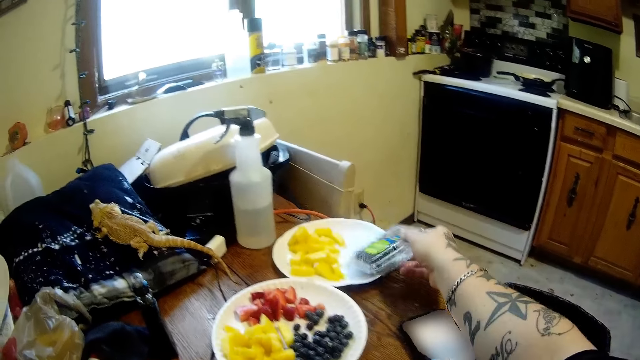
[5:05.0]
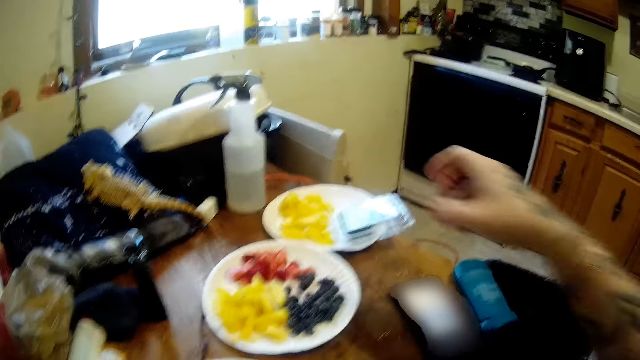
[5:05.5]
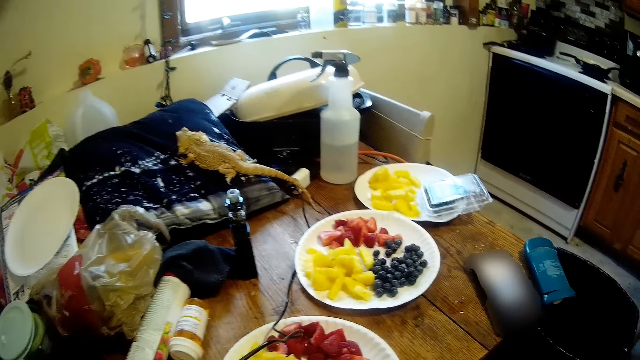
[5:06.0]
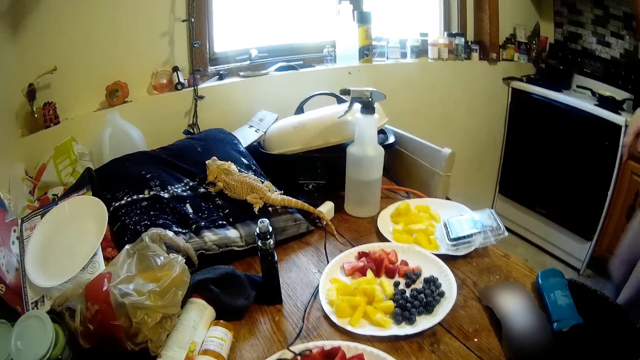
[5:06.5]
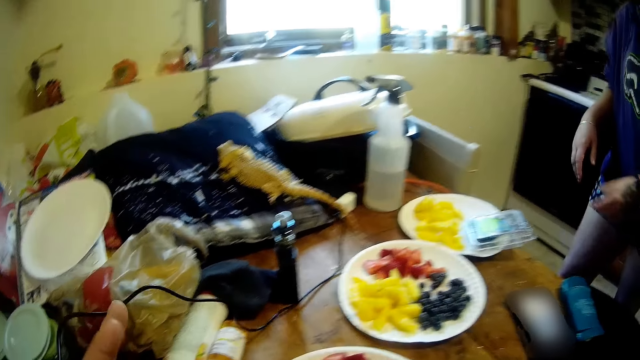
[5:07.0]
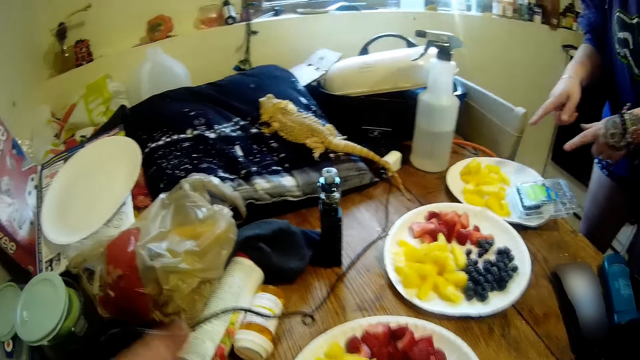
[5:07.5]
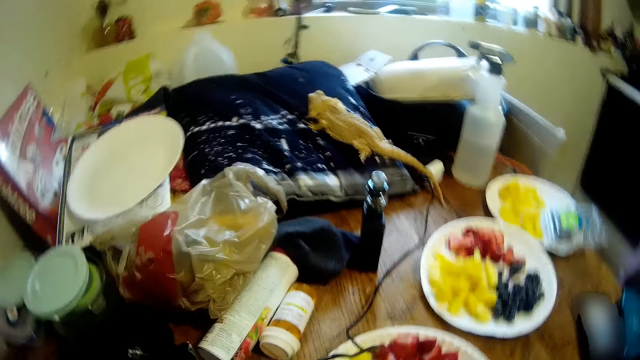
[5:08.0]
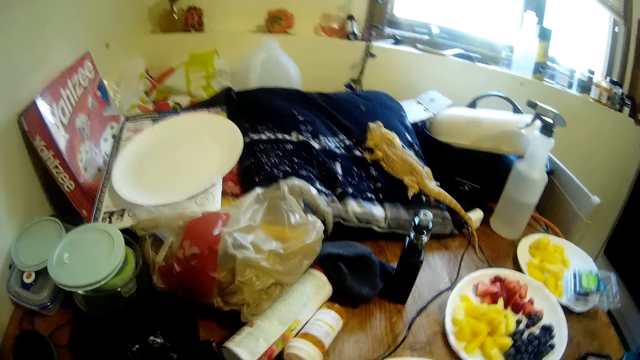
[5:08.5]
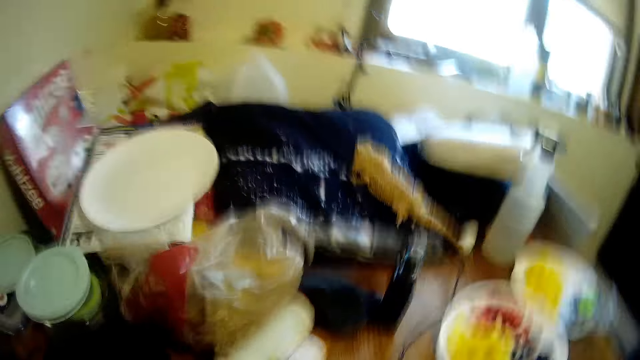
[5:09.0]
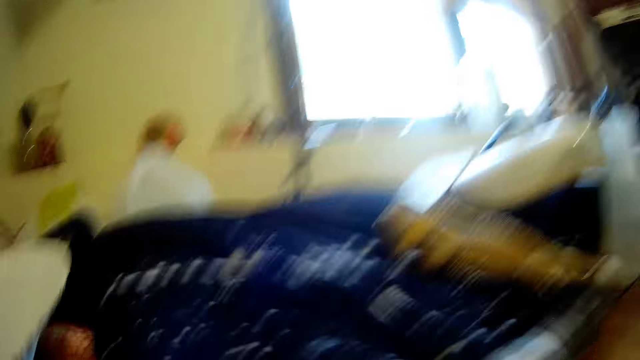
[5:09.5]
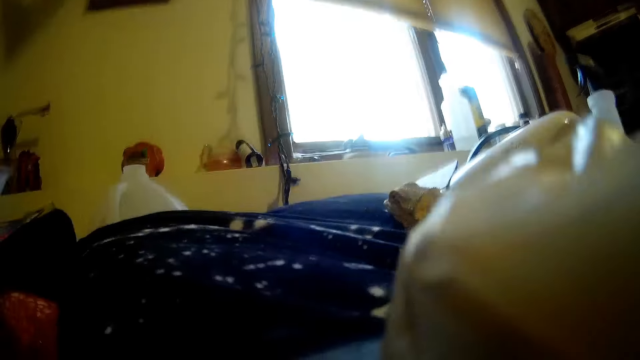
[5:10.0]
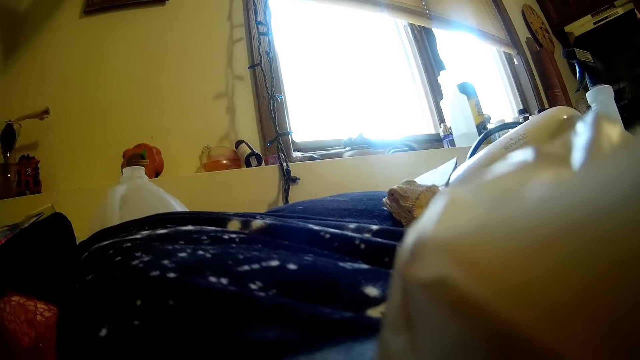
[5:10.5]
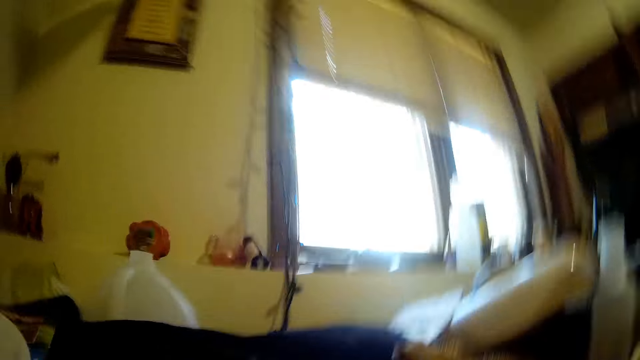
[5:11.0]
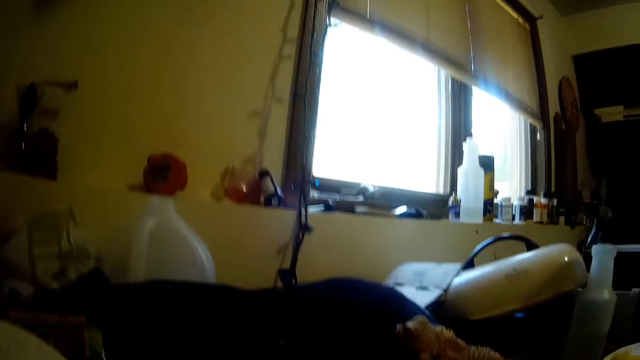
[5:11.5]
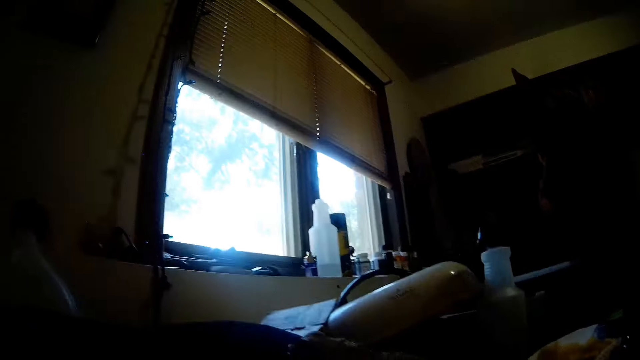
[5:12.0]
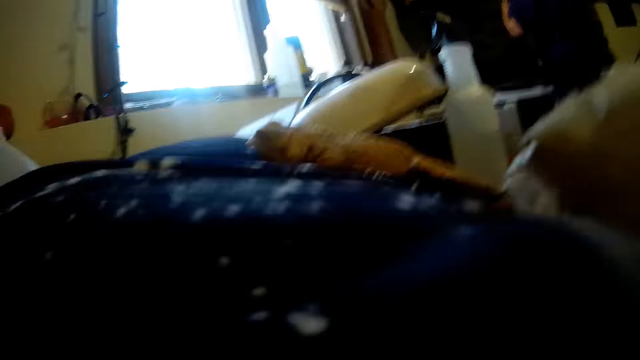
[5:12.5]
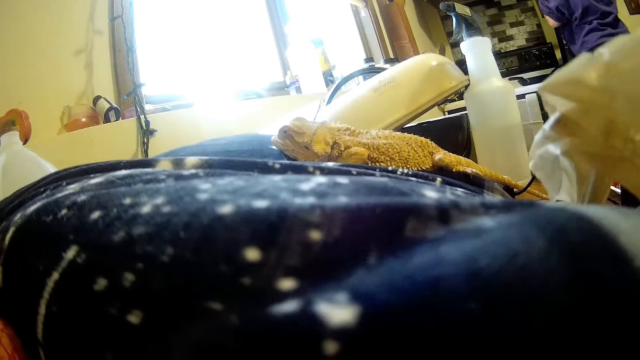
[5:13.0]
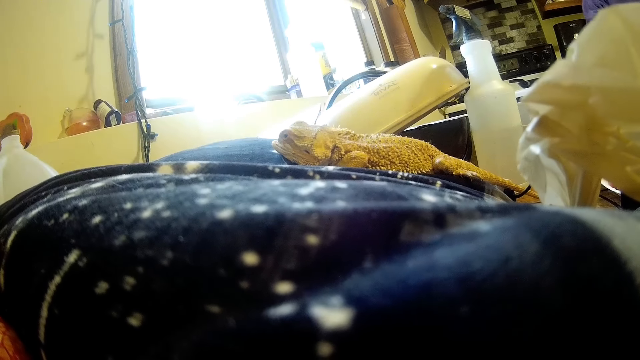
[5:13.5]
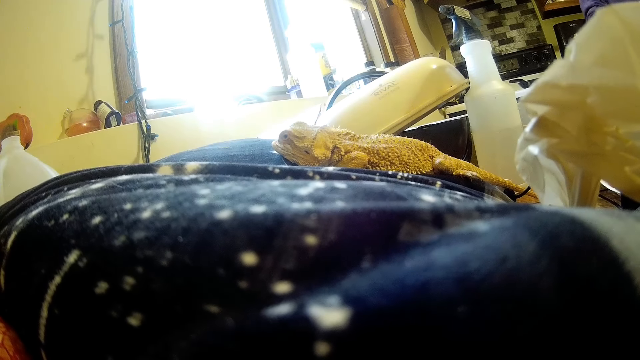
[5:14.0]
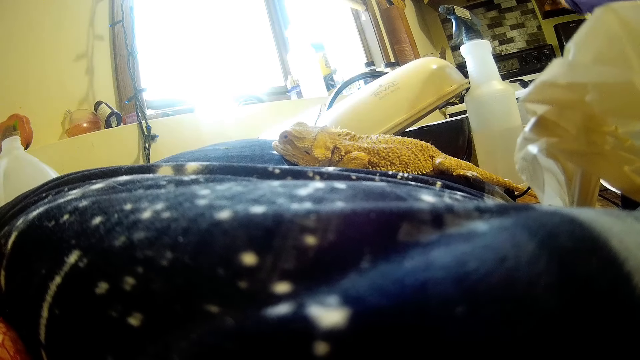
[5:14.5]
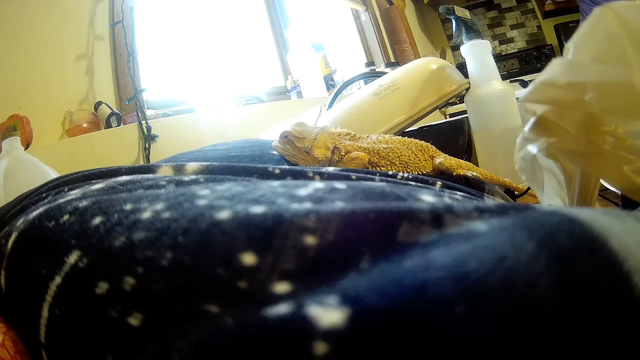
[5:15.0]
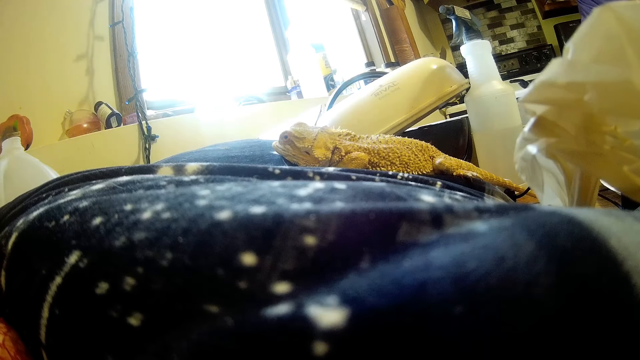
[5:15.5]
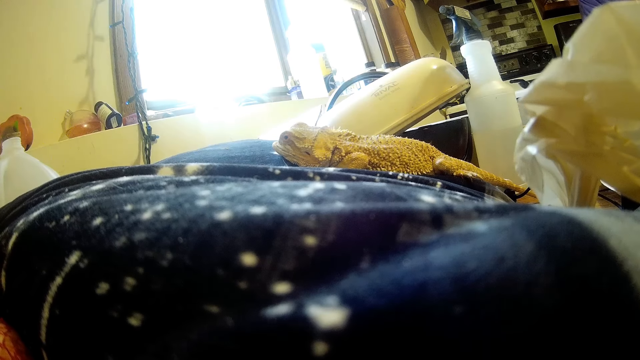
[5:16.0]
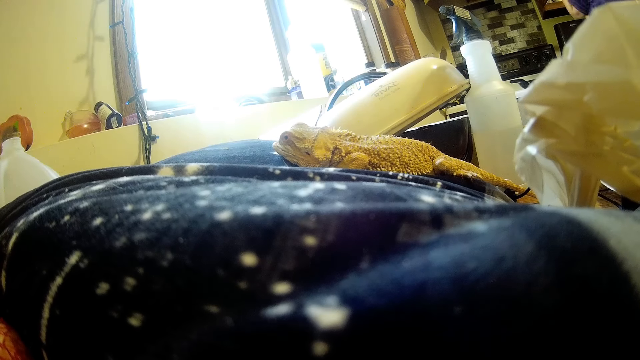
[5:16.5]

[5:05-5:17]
The camera wearer drops the pack of grapes in his right hand on a plate of pineapple. A person points at a plate. The camera wearer moves a wire lying on the table with his left hand. The person moves away from the table. The camera wearer looks around the table in a kitchen. He drops the head camera on the table. He looks around the kitchen. The person does something and picks something from a cabinet.

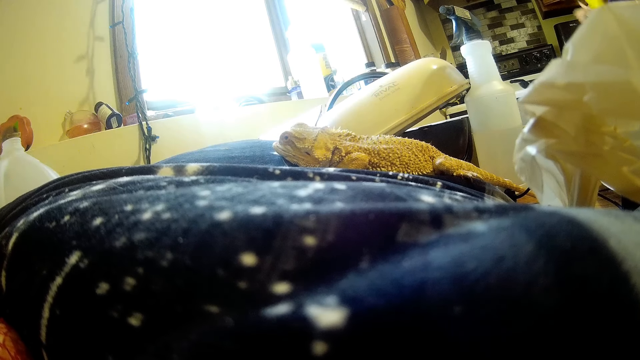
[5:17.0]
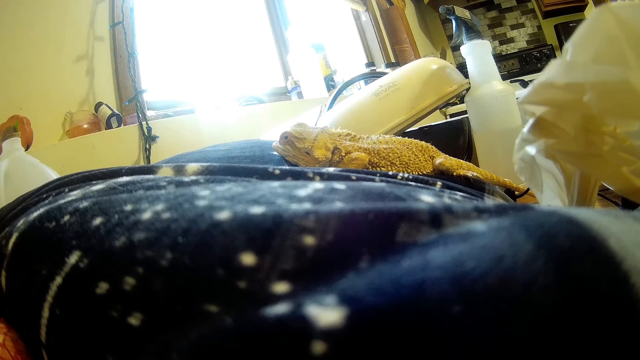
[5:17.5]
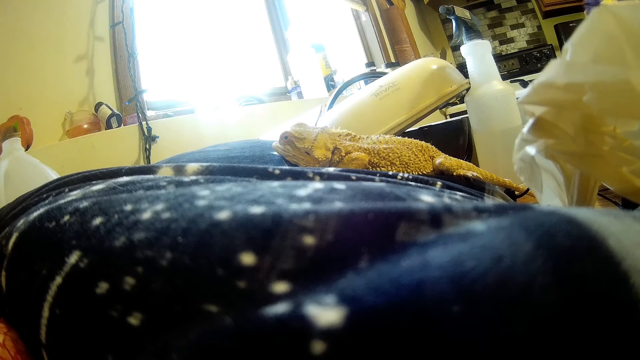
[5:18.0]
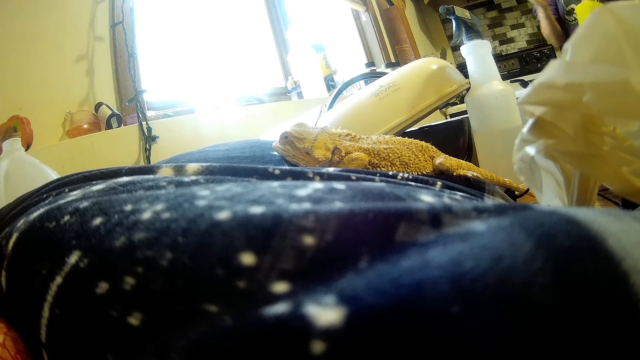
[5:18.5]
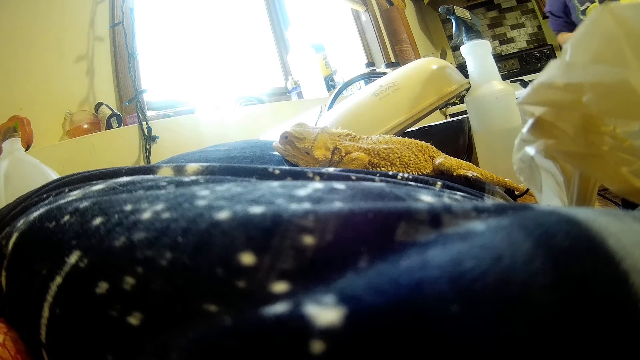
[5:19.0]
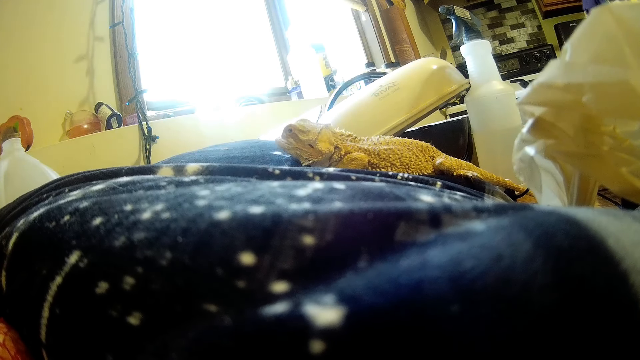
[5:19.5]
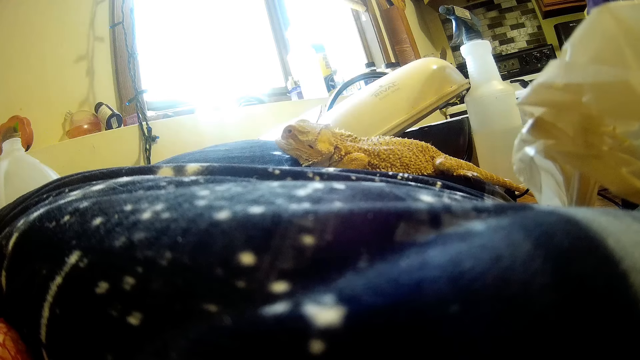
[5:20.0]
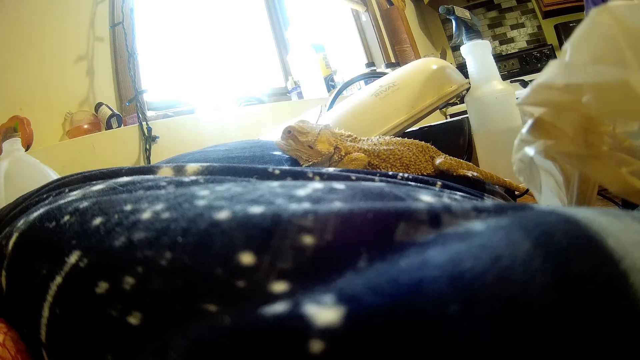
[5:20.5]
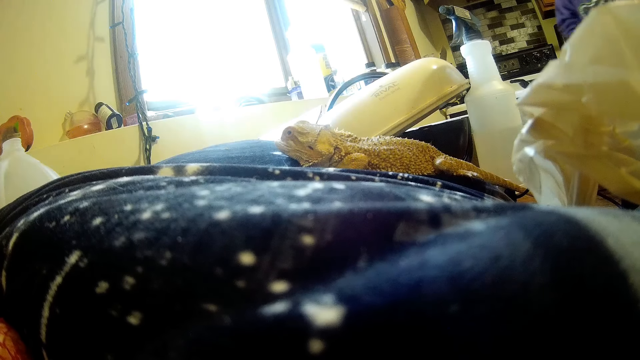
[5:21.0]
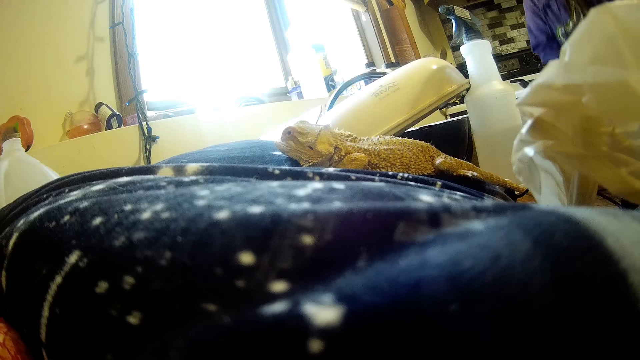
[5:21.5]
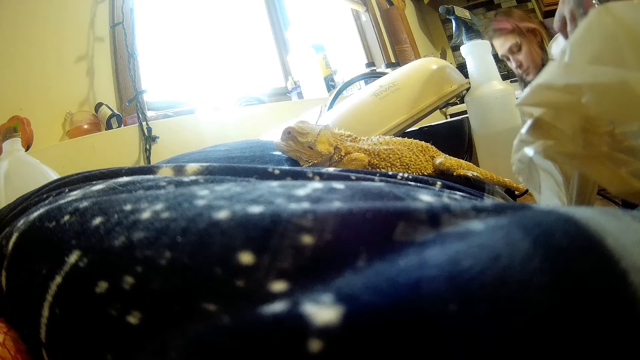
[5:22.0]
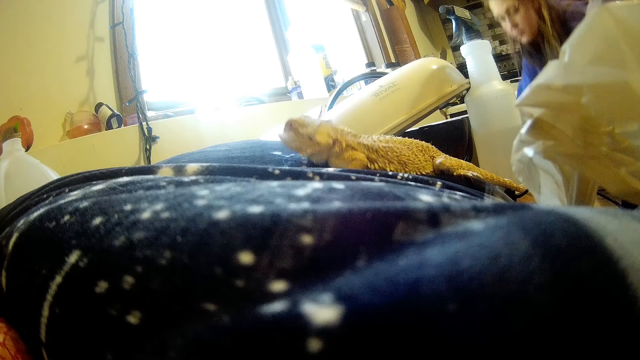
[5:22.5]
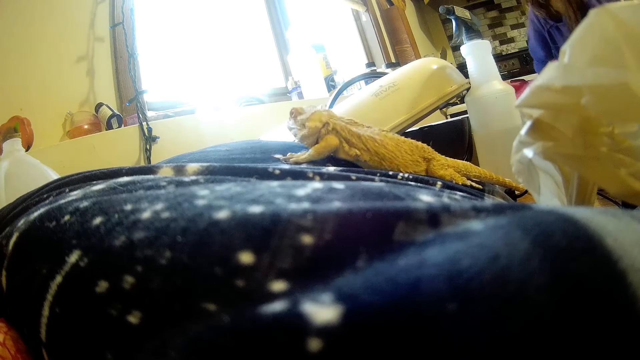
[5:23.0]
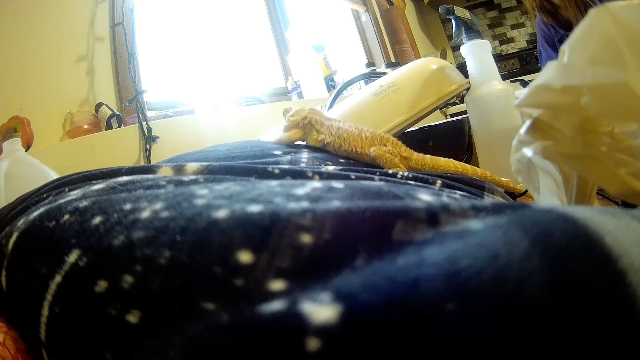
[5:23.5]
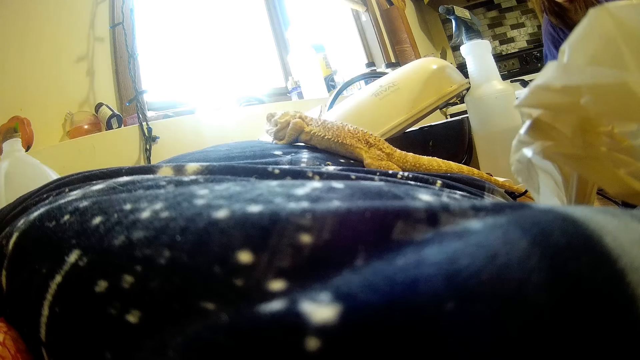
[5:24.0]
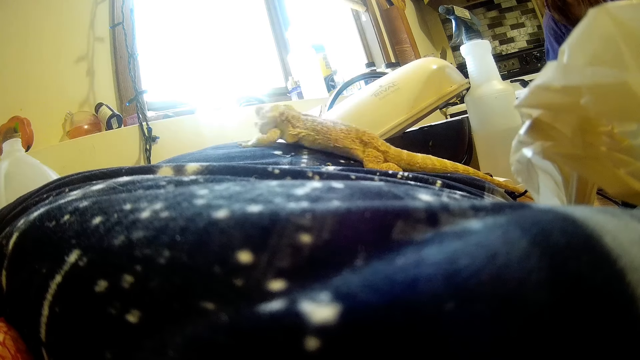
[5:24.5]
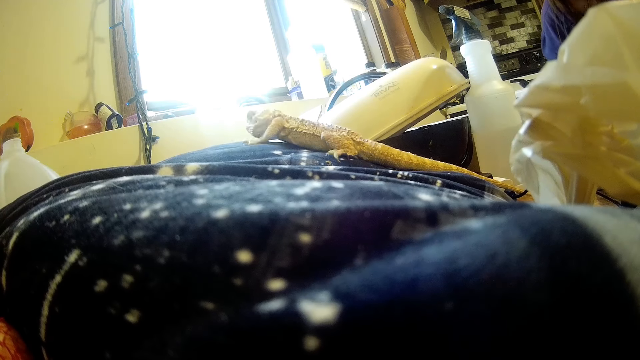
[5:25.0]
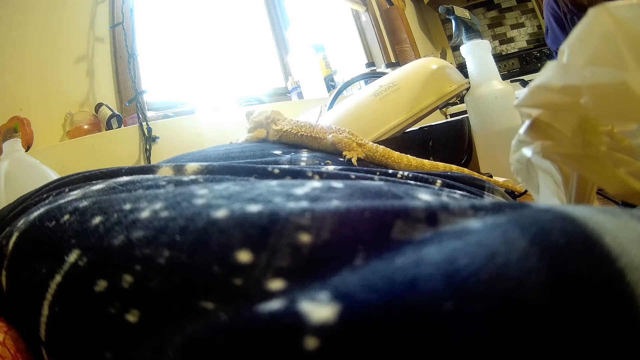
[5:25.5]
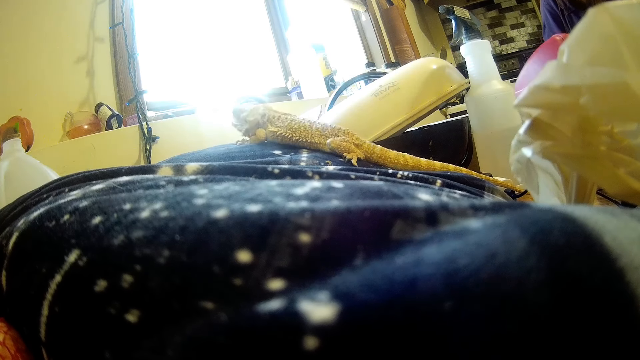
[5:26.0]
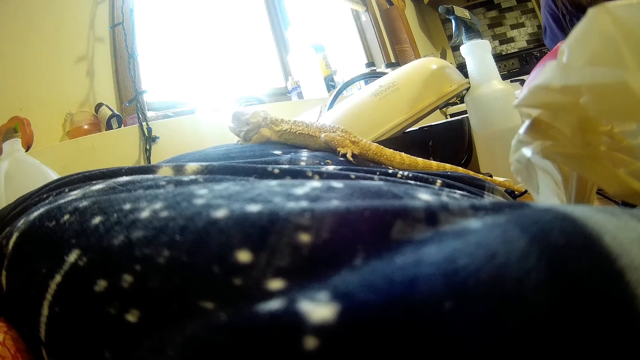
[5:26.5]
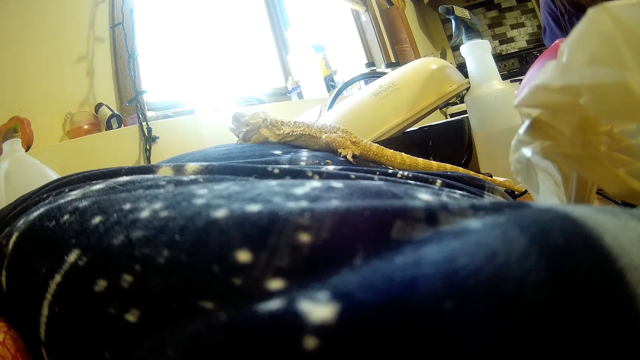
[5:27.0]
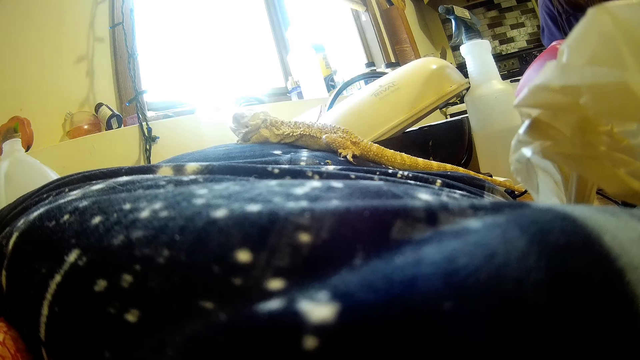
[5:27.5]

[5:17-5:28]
A person moves and turns away from the cabinet, opens something and does something. The person bends, picks up something and does something. The camera wearer looks at a moving alligator on a throw pillow.
